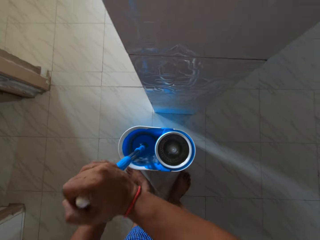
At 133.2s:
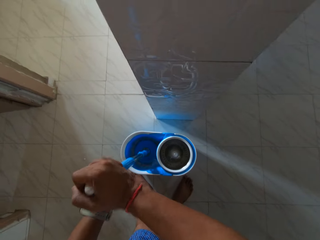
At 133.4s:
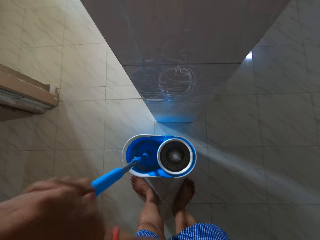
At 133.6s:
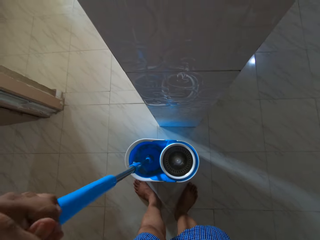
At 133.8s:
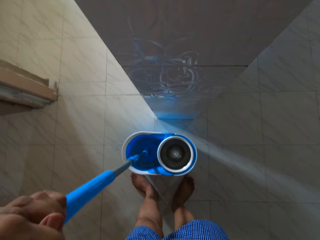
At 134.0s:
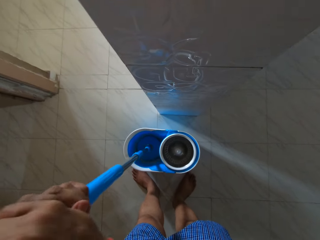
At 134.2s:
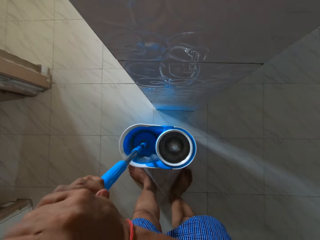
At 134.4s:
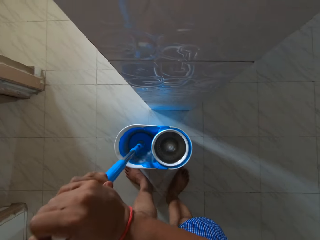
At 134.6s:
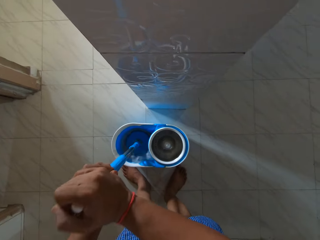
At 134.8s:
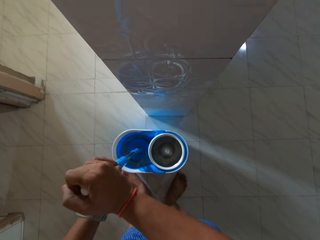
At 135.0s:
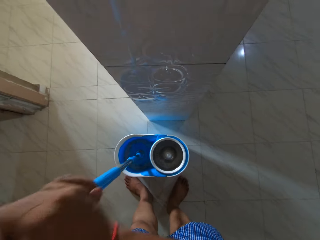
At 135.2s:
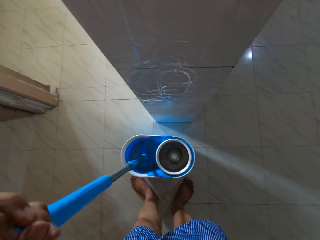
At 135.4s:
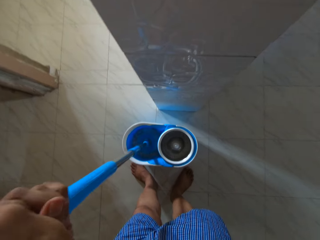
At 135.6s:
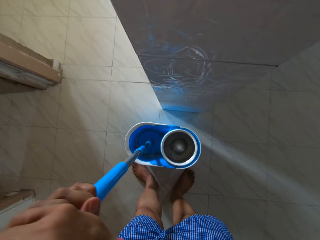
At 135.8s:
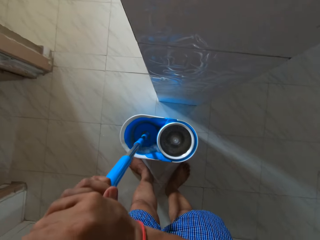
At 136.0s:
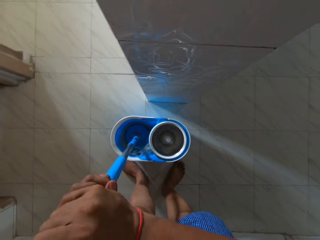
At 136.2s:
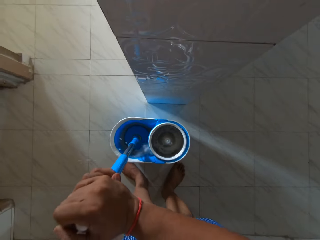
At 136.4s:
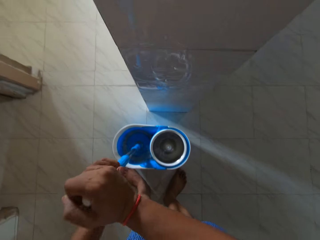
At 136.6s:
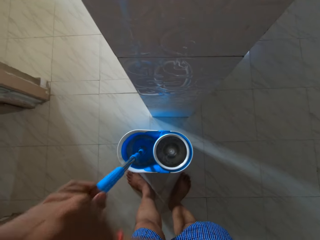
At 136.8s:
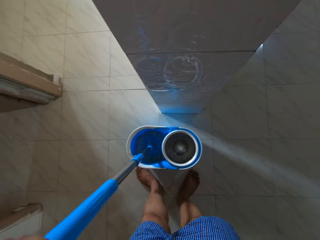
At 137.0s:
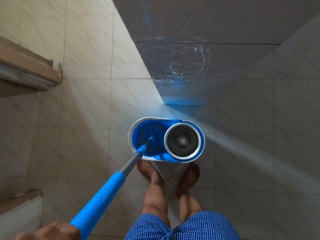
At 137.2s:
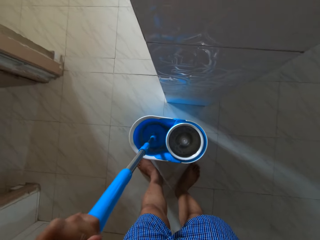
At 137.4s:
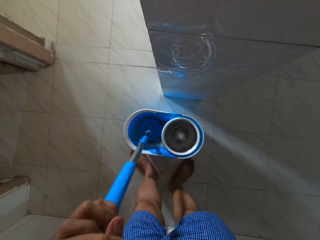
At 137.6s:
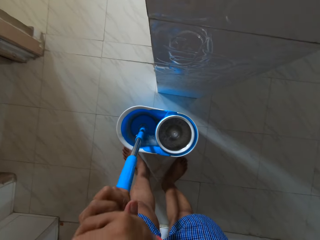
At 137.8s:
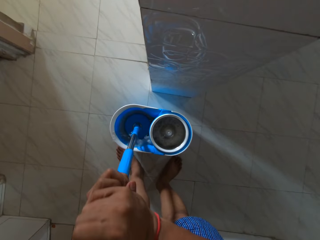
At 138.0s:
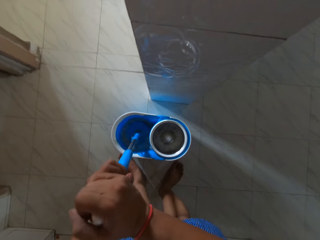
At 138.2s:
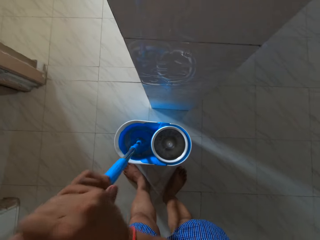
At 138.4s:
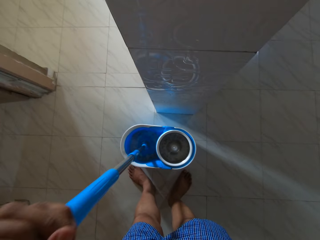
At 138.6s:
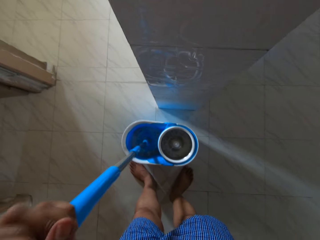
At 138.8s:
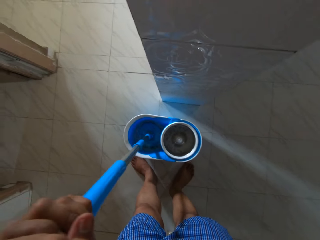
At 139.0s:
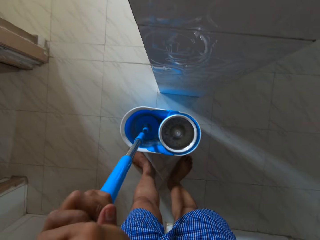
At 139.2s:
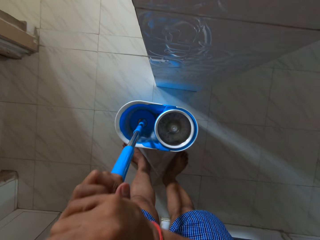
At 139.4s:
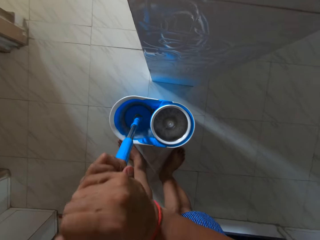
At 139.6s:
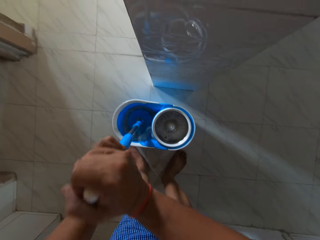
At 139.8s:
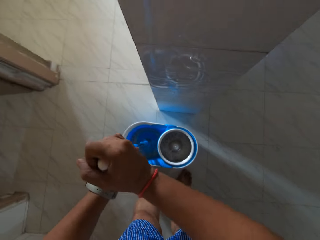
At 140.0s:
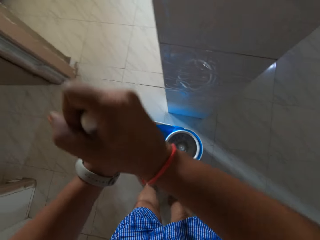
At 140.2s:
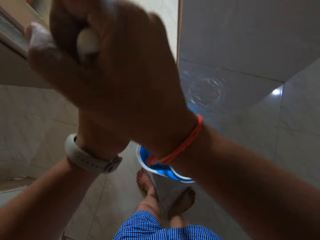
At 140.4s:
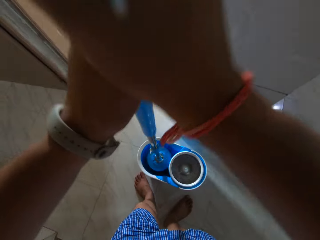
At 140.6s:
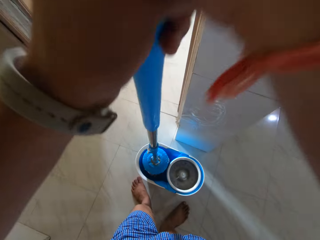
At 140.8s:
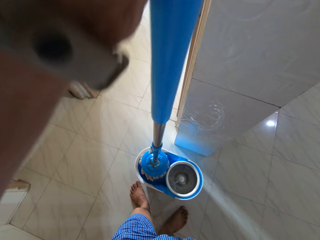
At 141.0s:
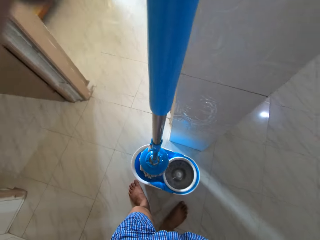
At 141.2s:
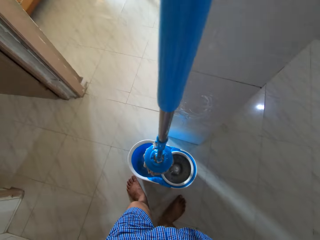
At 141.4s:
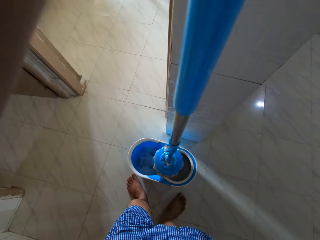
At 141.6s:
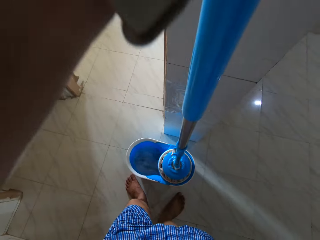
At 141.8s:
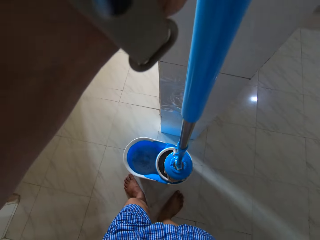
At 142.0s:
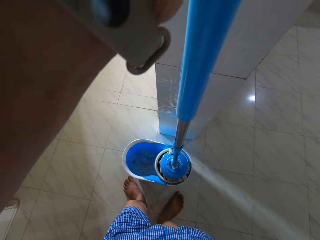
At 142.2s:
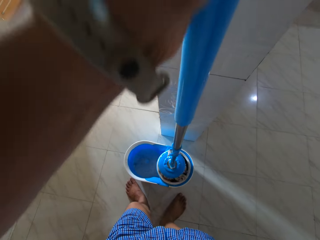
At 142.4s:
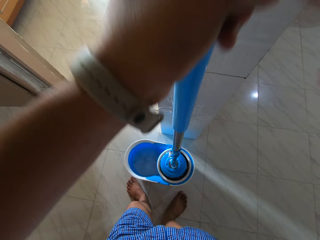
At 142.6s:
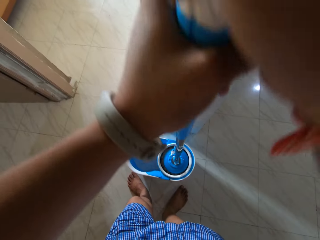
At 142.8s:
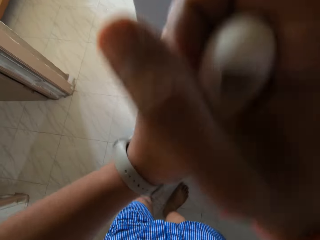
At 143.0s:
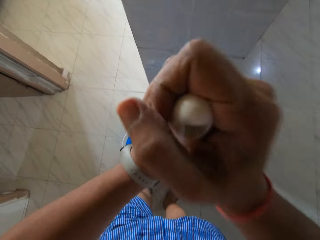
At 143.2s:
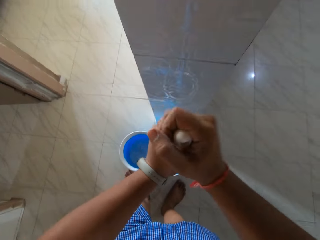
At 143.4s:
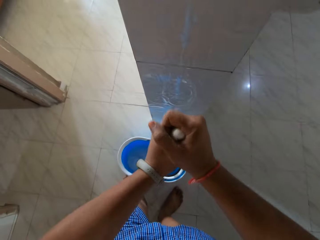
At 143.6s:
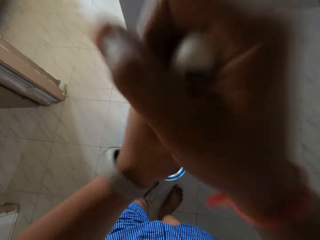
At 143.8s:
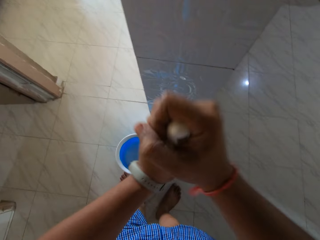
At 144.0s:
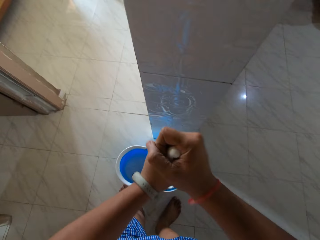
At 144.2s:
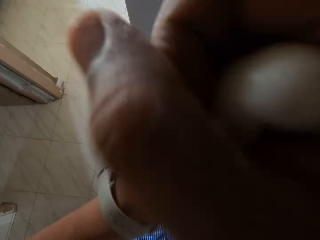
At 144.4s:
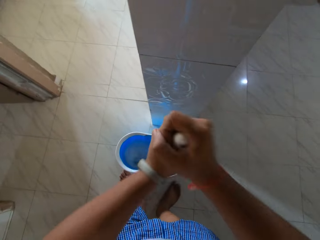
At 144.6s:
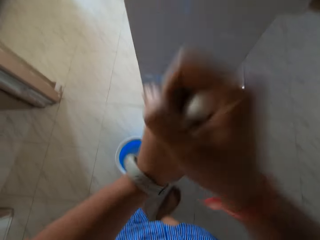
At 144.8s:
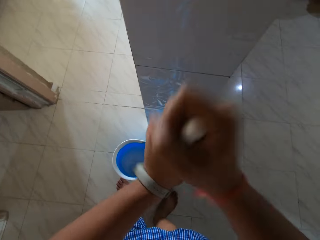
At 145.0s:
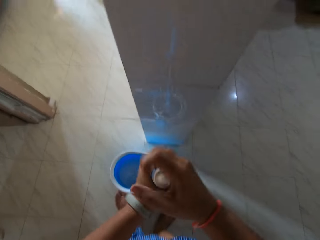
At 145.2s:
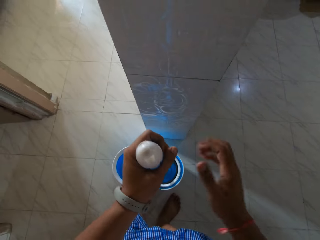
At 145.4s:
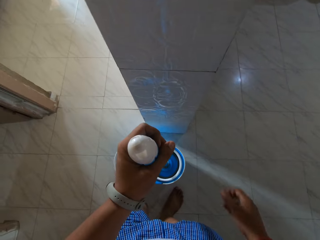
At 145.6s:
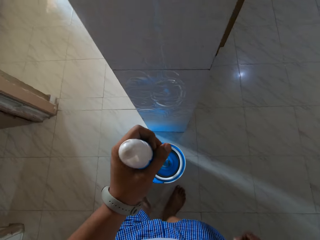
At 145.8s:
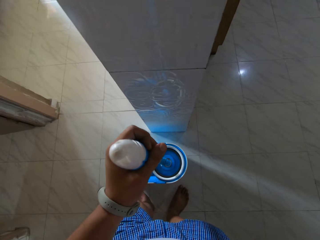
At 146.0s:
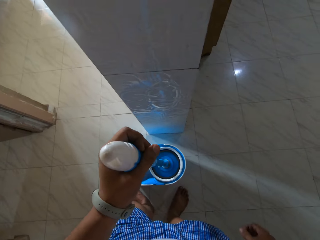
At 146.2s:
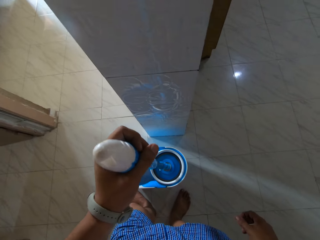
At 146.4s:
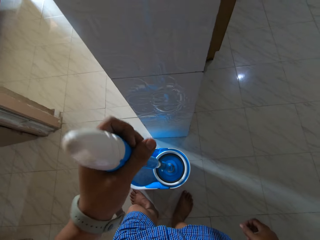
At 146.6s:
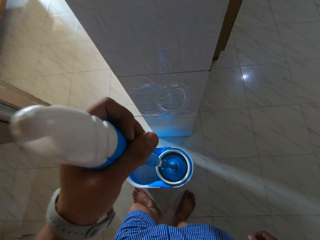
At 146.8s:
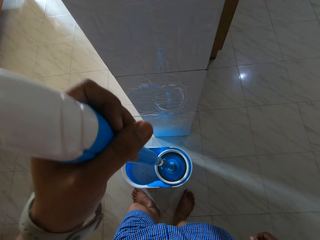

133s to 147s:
The camera wearer drains the mop stick in the bucket with his hands.

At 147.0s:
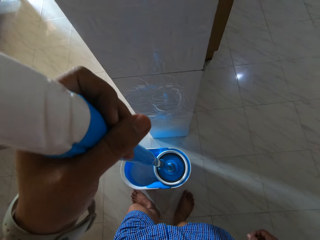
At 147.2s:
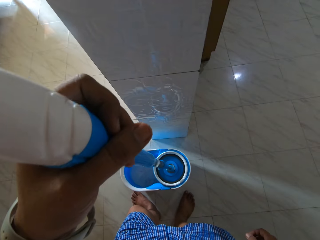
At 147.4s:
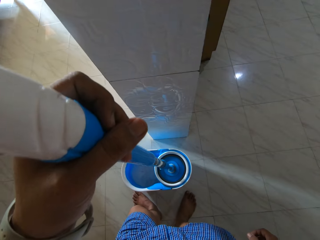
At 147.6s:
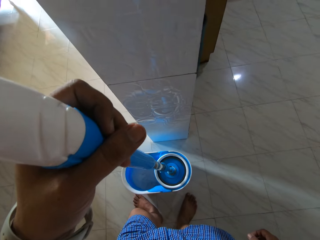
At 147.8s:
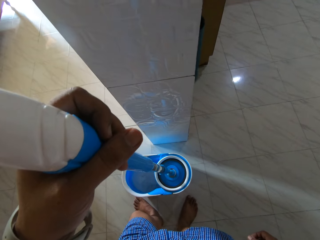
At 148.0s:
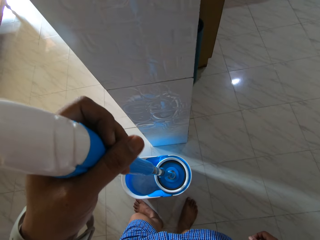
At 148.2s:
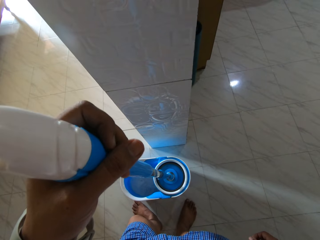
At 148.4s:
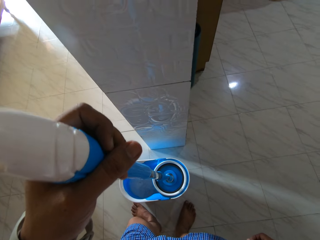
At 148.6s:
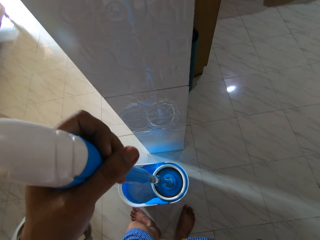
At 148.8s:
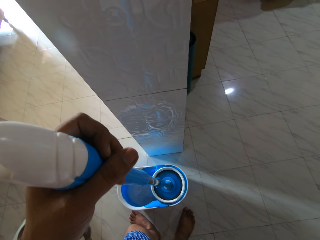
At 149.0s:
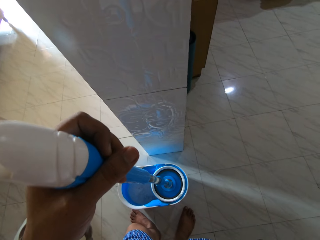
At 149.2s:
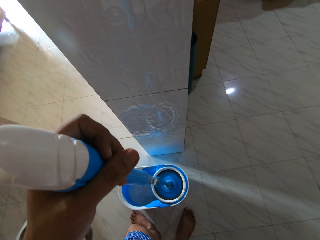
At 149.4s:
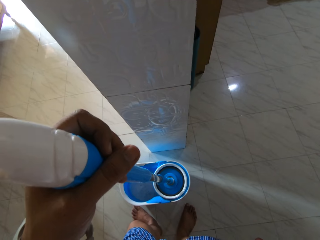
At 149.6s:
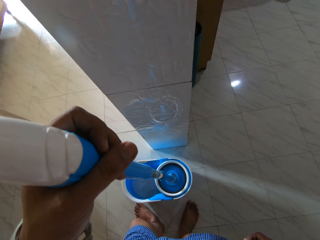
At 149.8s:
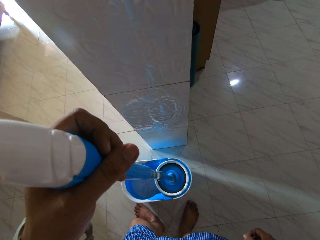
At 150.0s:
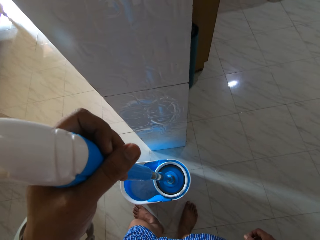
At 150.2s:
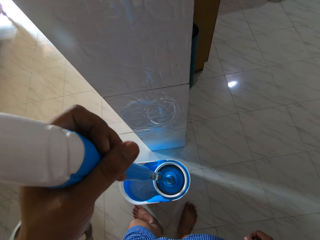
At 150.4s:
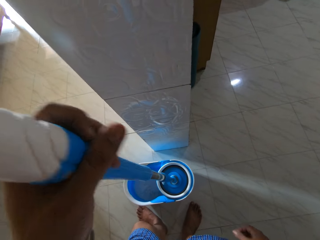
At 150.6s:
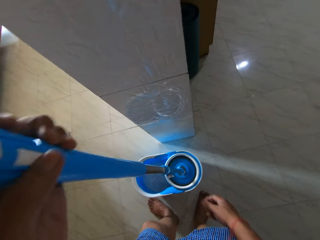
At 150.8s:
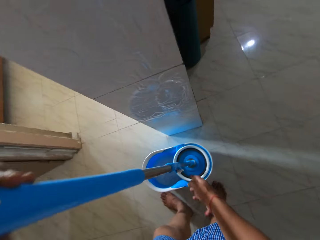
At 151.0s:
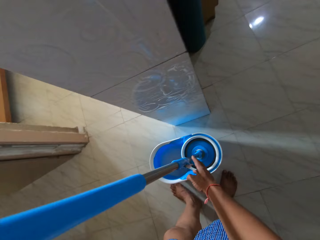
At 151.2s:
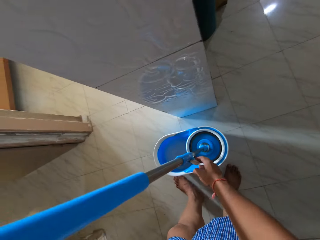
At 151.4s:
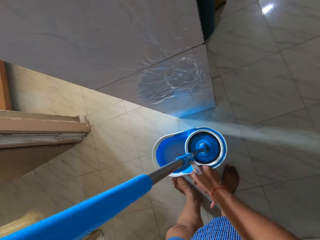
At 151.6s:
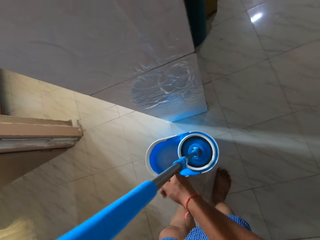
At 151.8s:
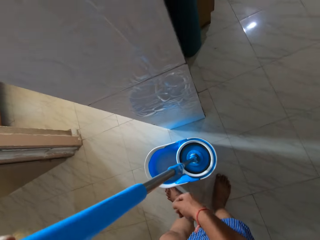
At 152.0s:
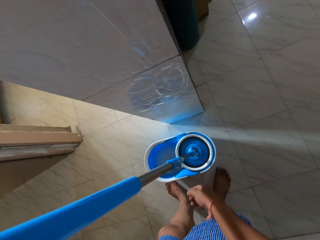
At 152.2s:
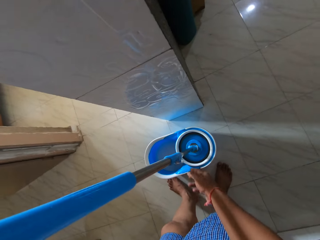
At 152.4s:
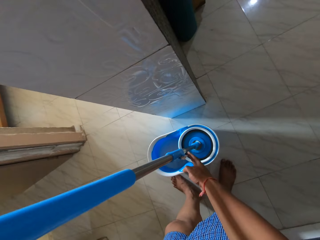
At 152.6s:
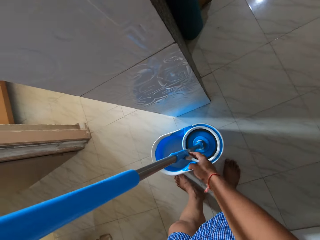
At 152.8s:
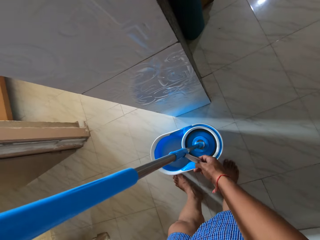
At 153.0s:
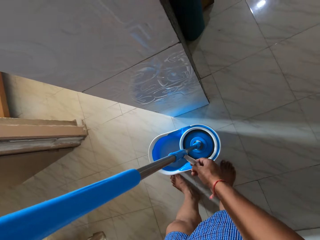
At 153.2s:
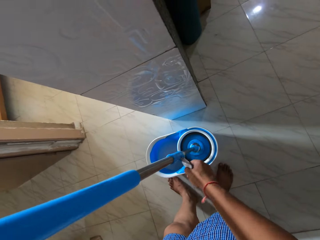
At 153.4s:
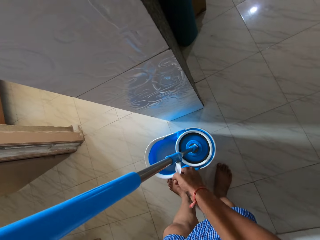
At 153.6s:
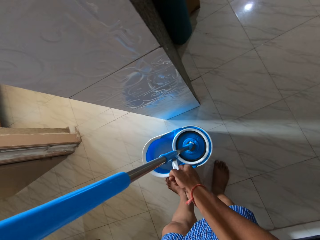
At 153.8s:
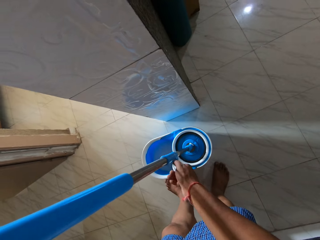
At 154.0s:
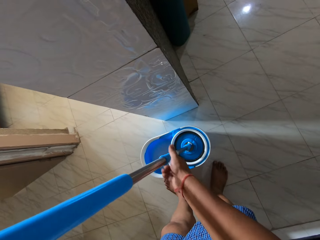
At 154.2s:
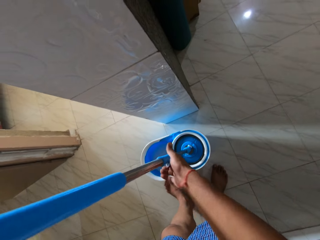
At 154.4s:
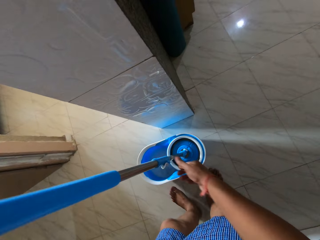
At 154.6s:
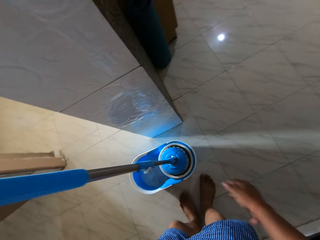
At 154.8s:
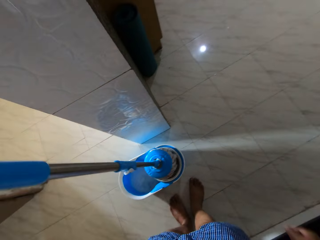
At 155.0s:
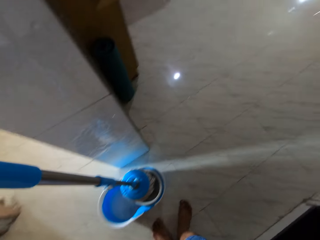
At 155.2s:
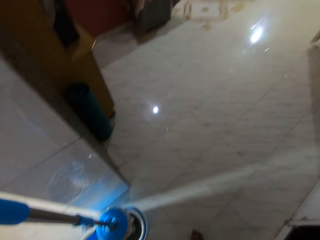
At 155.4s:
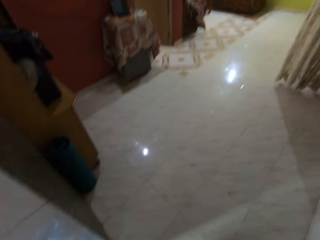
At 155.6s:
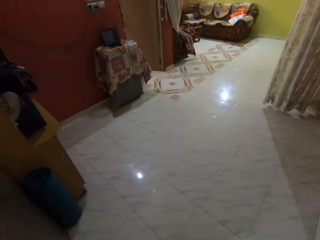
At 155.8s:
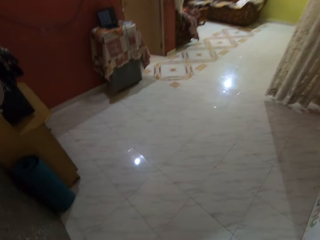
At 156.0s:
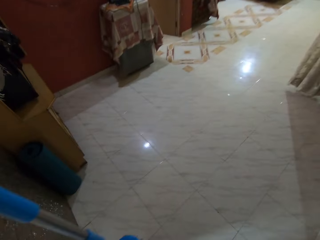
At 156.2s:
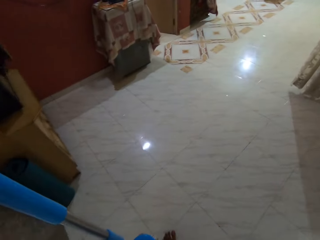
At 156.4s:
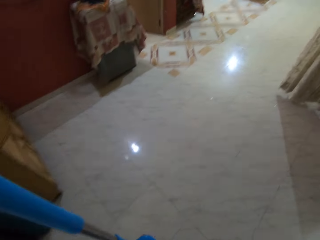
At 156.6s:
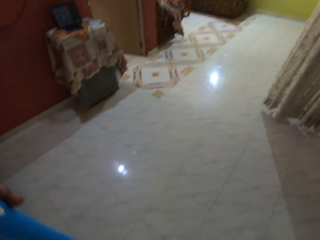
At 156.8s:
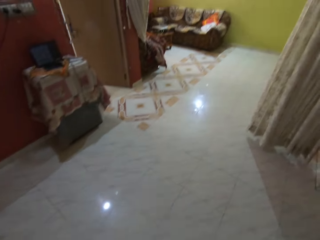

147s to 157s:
The camera wearer operates the mop stick with his right hand. He carries the mop.
